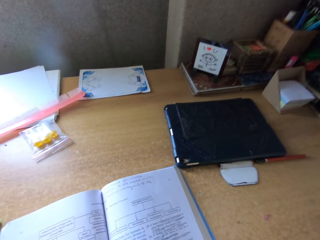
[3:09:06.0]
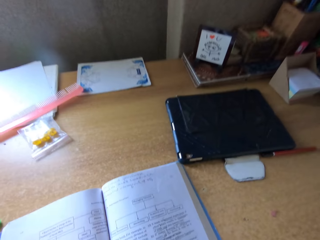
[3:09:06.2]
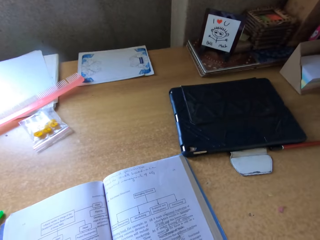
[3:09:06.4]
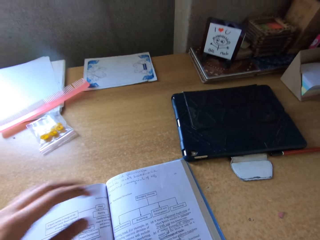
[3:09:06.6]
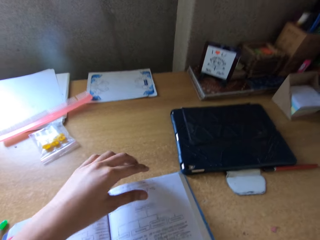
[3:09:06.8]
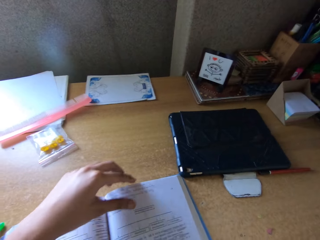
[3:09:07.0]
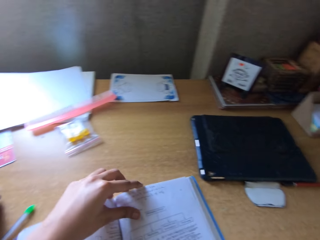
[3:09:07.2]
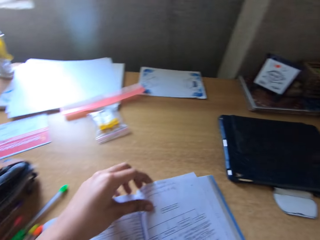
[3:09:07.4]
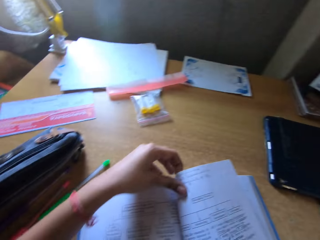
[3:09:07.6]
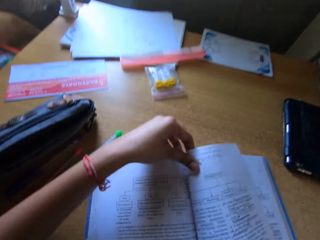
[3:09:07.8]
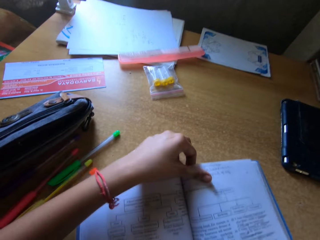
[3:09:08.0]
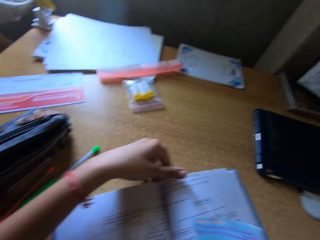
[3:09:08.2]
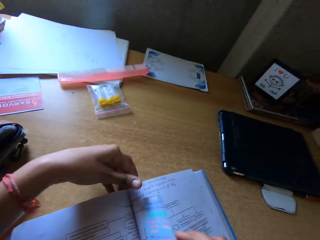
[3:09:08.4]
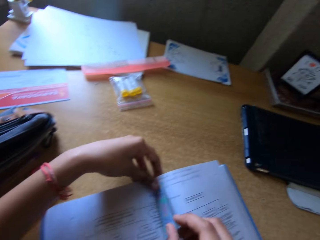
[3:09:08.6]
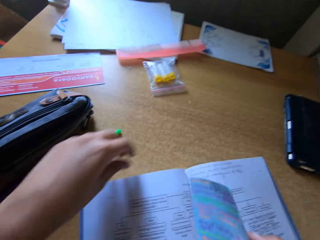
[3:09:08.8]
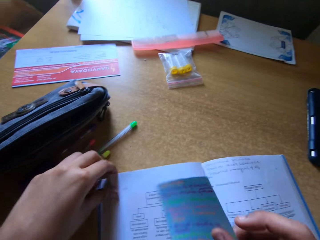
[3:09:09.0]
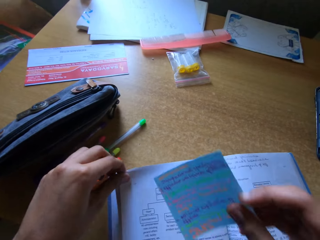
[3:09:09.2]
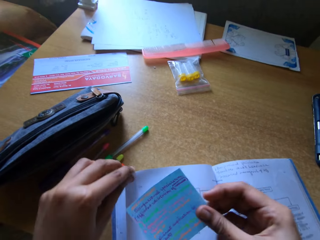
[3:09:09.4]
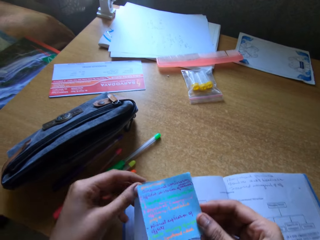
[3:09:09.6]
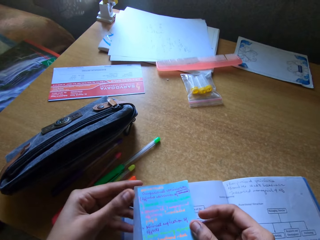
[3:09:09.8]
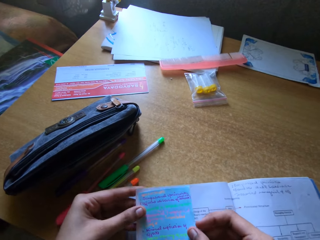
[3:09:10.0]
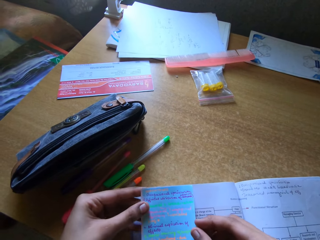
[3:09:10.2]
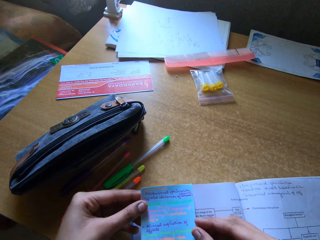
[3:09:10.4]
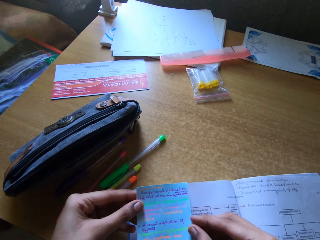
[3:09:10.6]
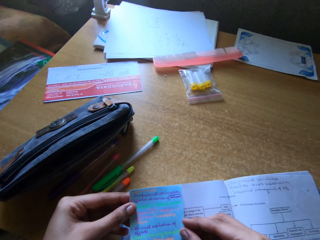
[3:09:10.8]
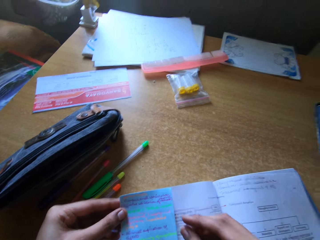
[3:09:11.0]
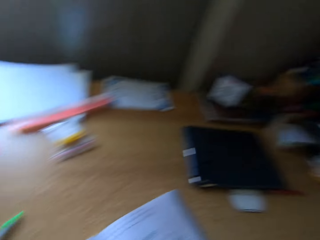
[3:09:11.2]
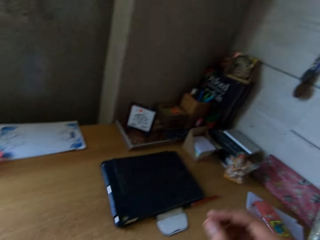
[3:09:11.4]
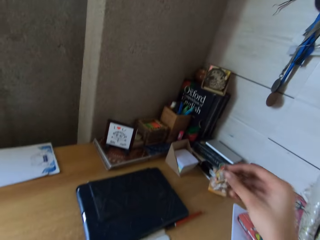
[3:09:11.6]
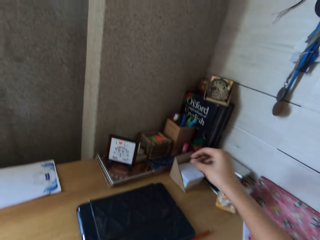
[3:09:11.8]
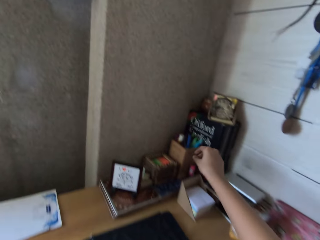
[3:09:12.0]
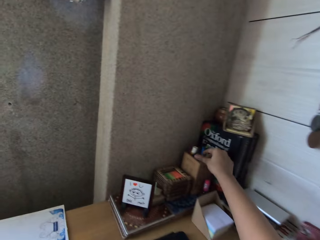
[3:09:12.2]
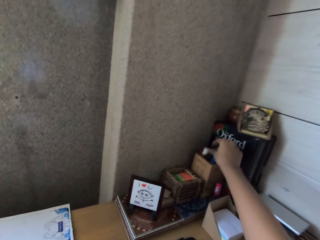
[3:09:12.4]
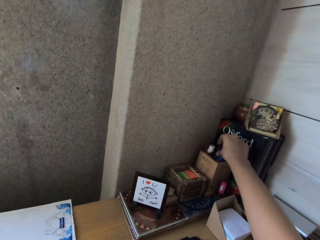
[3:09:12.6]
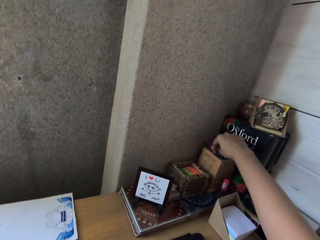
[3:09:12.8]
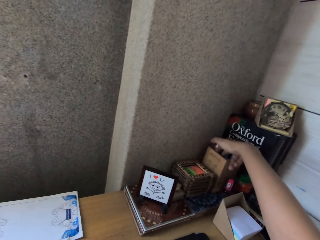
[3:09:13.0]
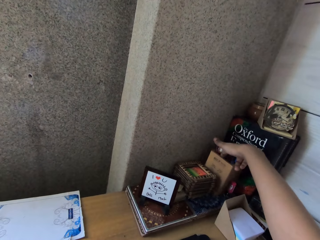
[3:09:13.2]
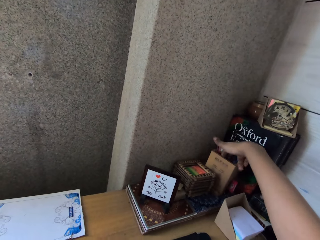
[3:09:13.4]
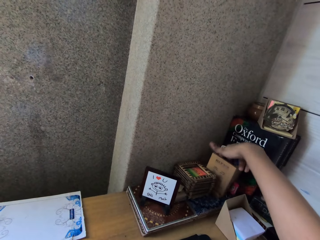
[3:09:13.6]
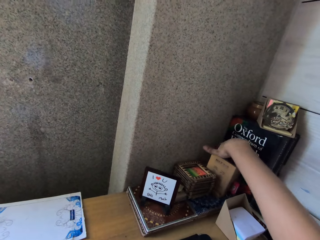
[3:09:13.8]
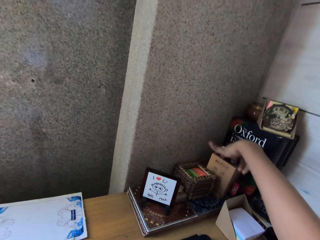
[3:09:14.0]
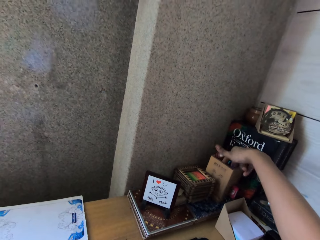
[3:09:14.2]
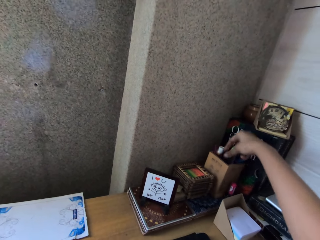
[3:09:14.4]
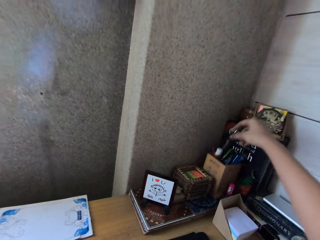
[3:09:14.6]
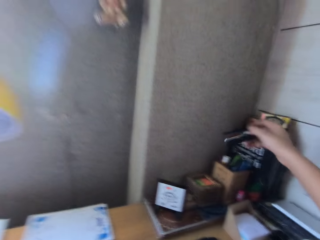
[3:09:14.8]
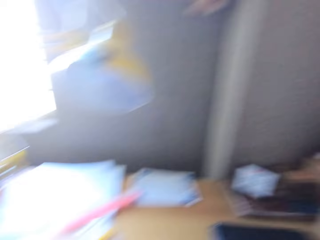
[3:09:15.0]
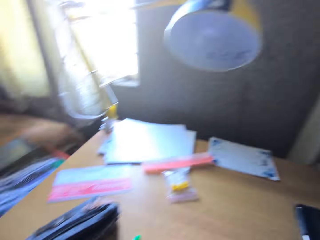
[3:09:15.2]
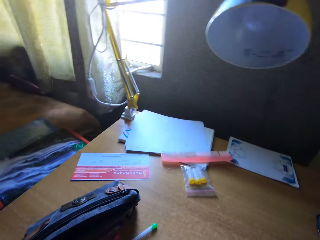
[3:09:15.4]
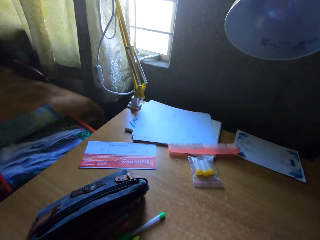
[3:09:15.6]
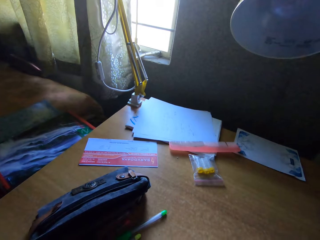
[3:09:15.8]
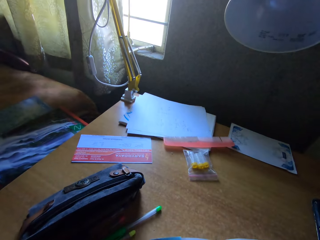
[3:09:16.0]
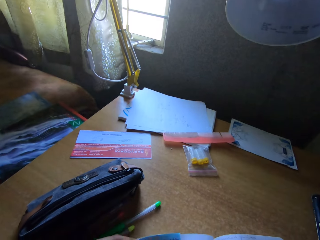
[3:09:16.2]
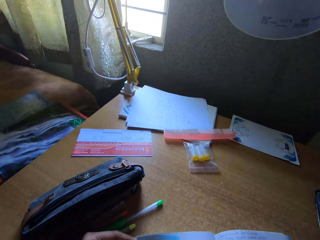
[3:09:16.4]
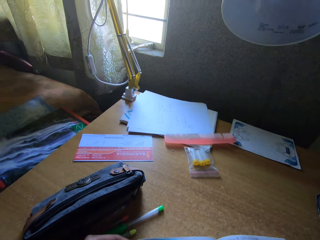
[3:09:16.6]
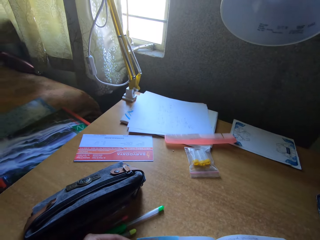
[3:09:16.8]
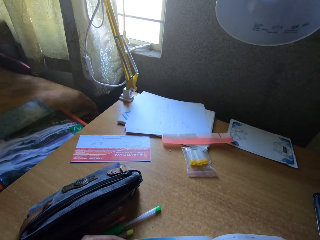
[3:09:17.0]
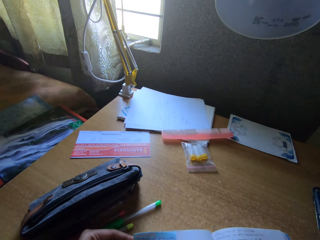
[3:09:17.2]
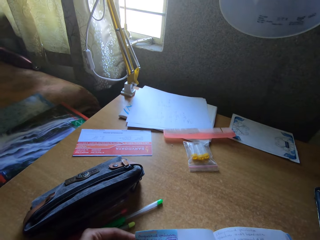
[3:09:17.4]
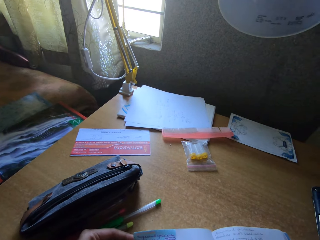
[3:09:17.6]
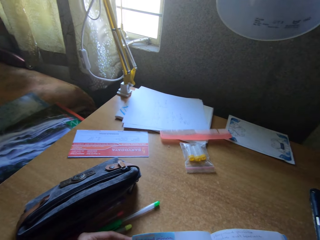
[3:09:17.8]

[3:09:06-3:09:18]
The camera wearer wants to pin the paper on top of the page on the book. They stick the note on the book page. They take a staple pin or stapler.

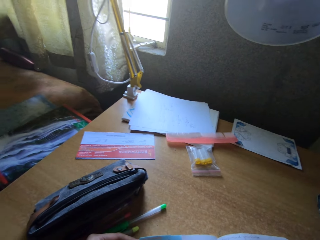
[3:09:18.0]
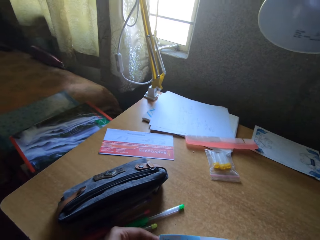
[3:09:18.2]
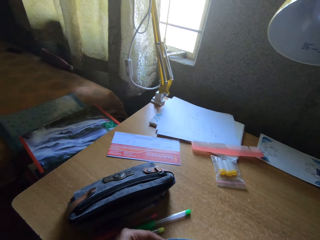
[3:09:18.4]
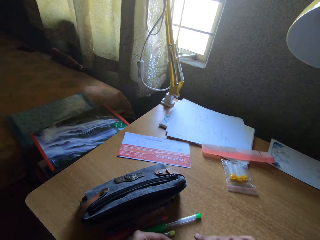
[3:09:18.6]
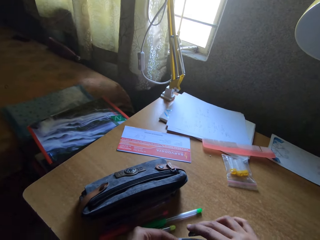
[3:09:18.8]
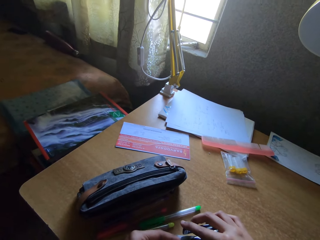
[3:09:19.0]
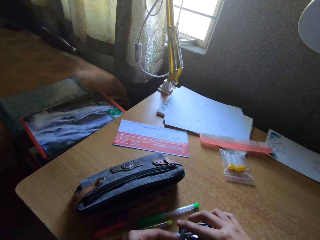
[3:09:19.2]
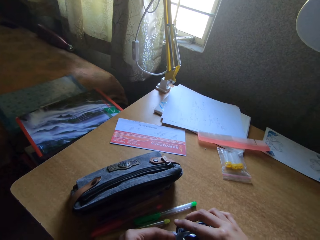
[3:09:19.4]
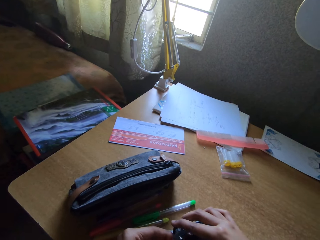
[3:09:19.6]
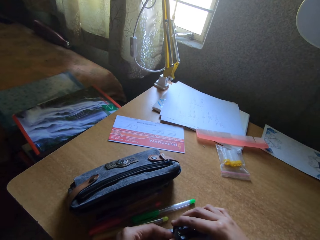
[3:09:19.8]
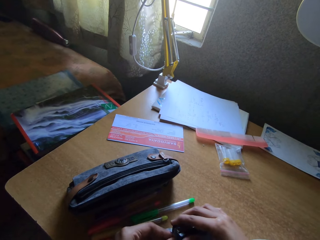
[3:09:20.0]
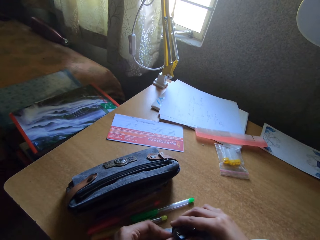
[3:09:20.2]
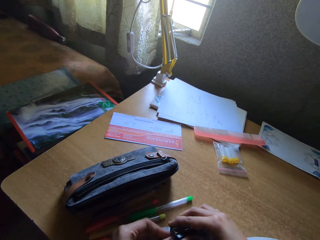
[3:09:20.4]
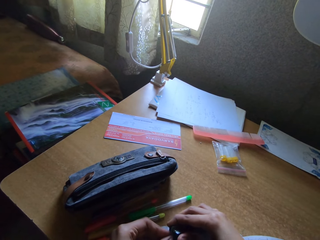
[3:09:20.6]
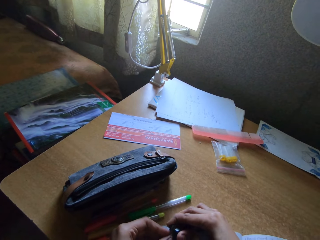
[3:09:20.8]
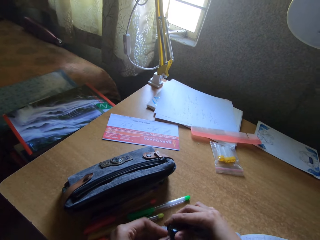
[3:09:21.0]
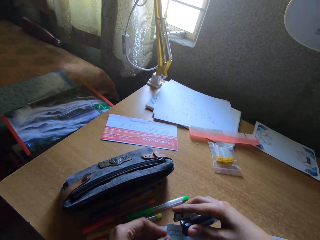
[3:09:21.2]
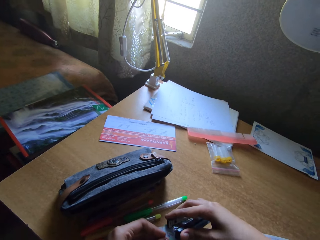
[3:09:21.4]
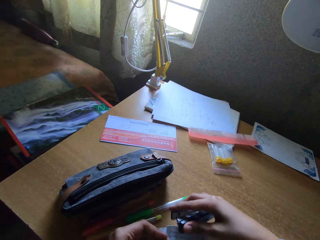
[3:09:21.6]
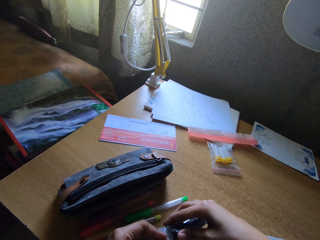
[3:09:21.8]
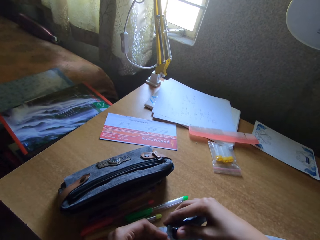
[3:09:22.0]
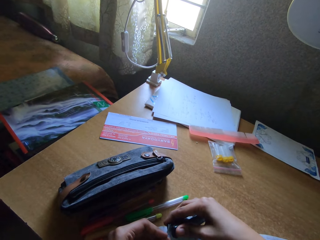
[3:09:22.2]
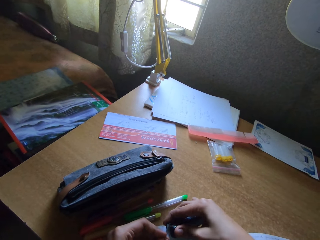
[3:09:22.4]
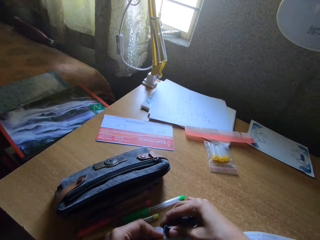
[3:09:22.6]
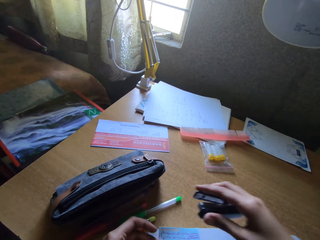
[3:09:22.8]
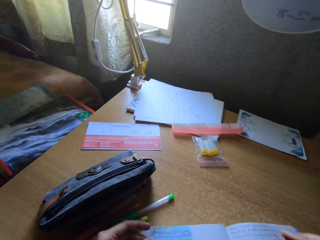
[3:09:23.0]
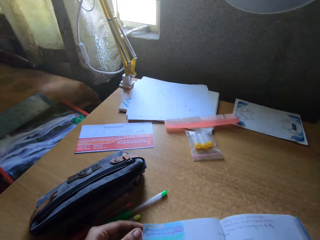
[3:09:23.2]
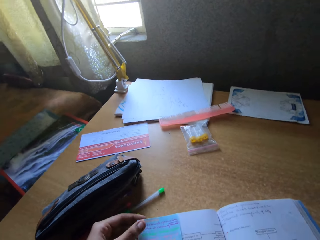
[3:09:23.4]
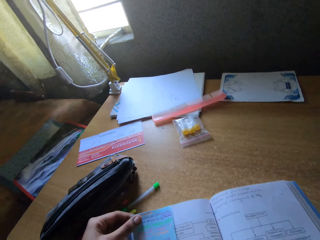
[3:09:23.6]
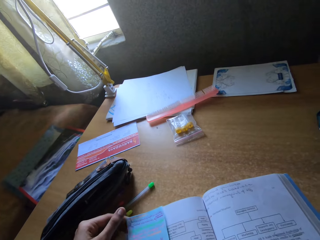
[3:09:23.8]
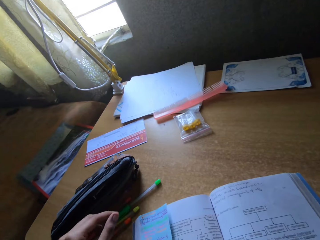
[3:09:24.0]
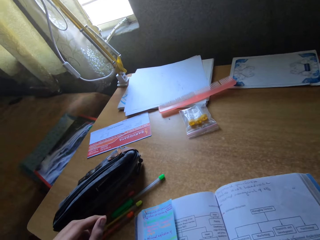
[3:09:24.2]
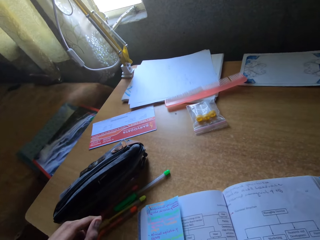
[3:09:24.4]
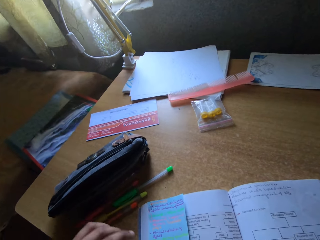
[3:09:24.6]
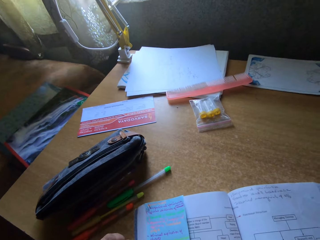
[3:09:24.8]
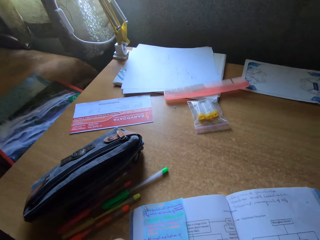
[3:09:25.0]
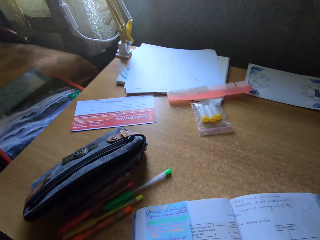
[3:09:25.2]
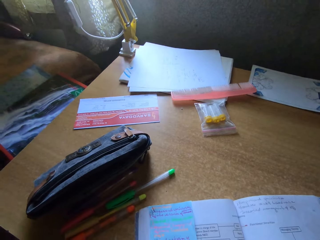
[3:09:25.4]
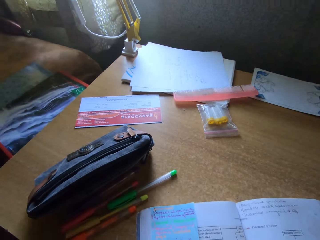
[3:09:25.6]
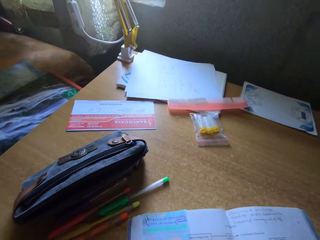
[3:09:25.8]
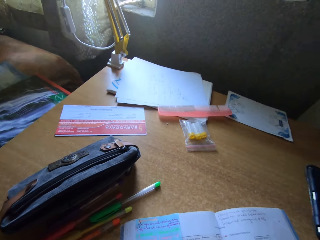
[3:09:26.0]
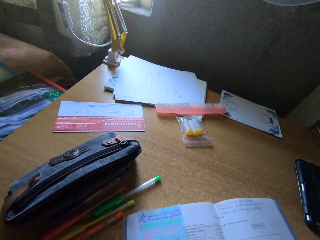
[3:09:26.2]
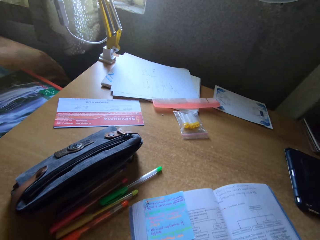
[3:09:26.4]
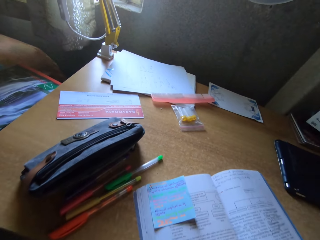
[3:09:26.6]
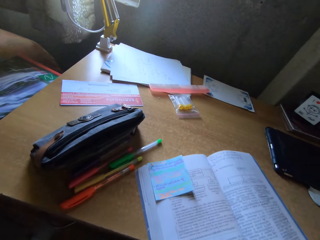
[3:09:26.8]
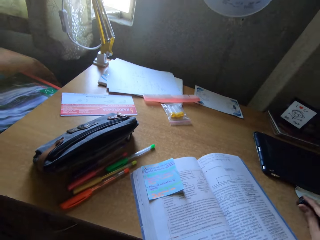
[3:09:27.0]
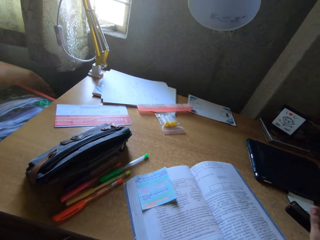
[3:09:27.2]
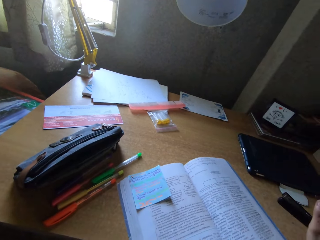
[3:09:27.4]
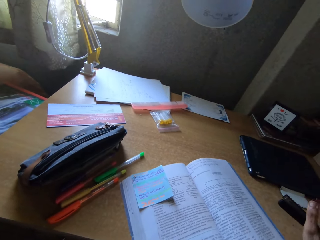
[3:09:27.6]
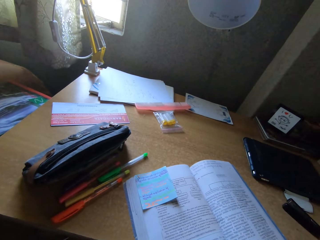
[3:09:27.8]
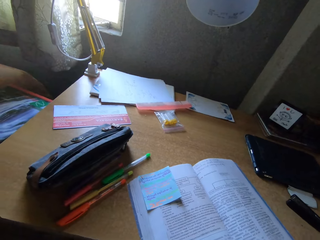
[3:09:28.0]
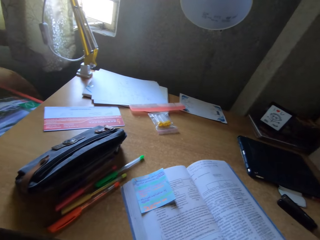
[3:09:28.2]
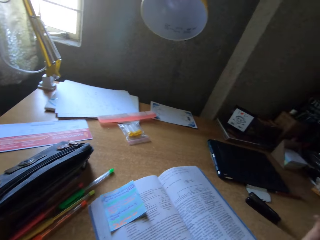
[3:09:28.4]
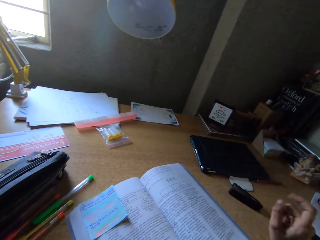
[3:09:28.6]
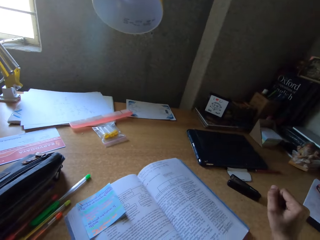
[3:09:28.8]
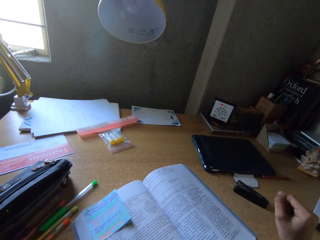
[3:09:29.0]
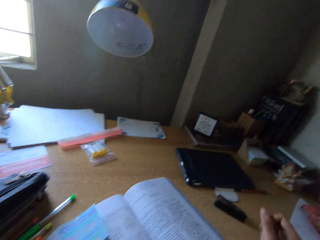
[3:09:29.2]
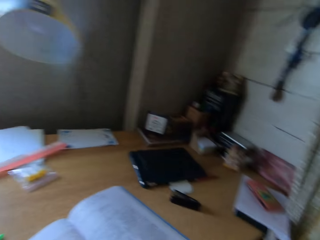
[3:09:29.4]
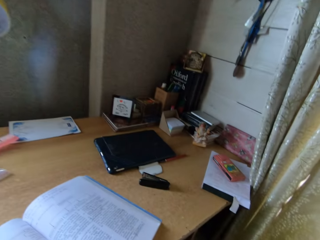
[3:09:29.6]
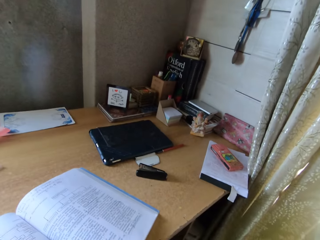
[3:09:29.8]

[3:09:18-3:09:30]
The camera wearer staples the sticky note on the book page. They put the stapler down on the table. They look around.
